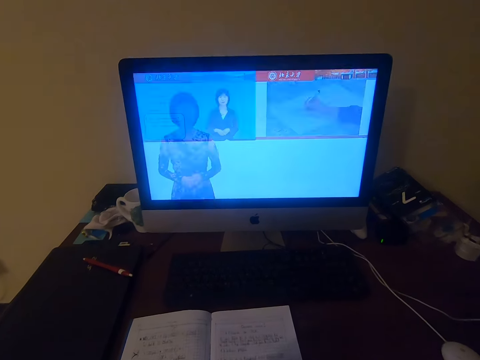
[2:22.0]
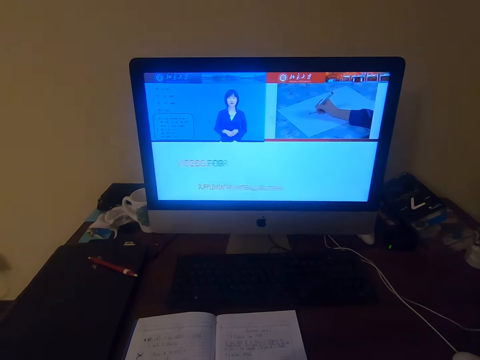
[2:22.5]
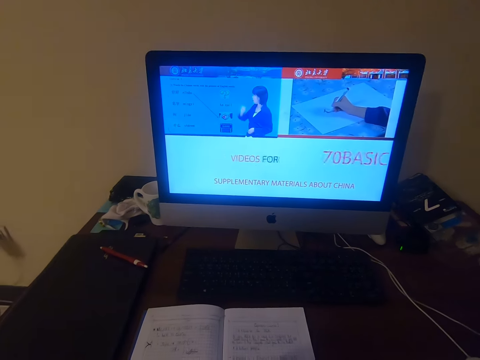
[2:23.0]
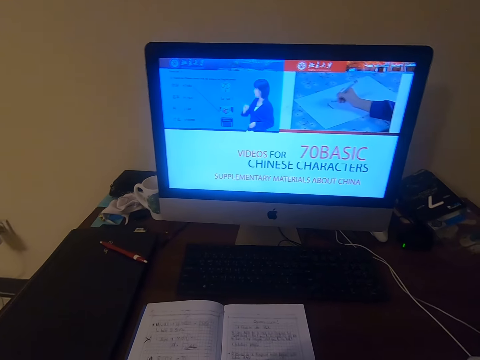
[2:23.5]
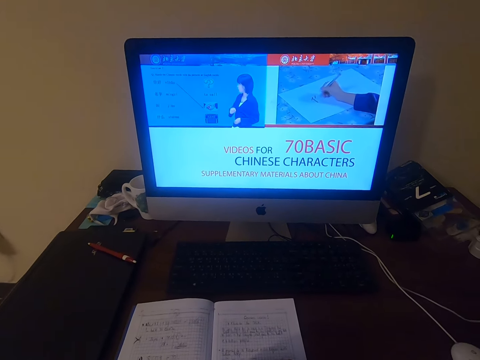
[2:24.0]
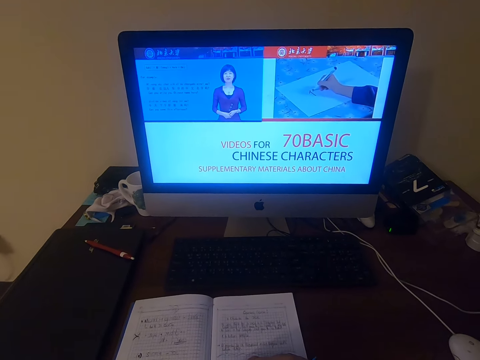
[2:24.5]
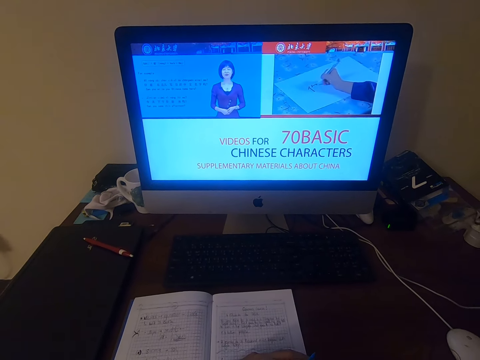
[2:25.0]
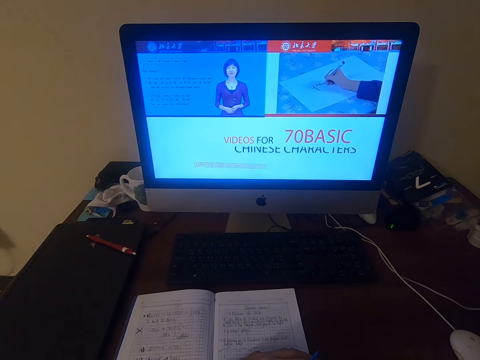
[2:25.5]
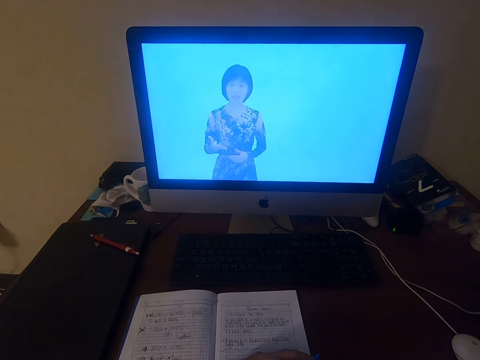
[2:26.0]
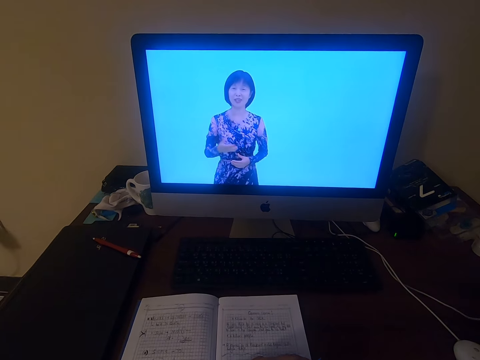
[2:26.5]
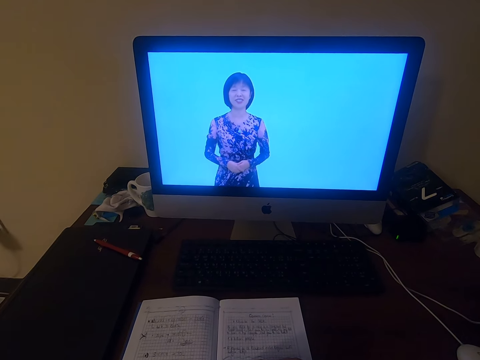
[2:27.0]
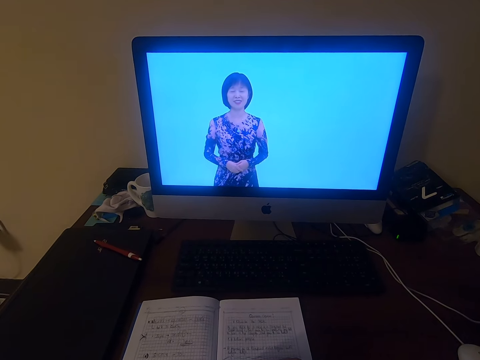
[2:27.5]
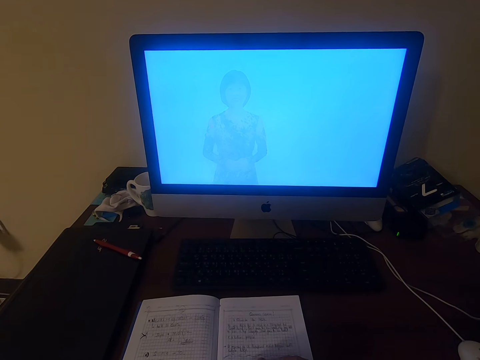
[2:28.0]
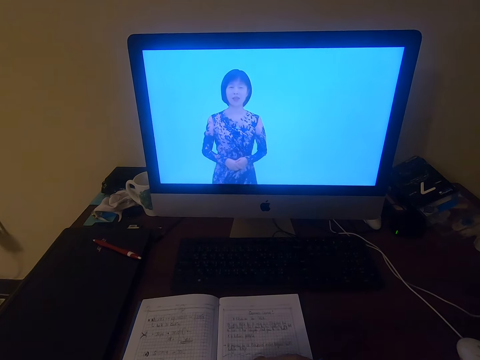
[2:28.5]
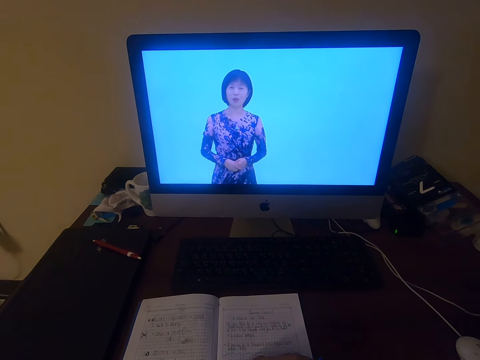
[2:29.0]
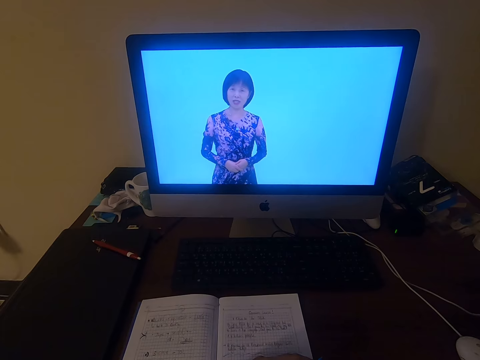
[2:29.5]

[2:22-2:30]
The camera wearer looks at the monitor.

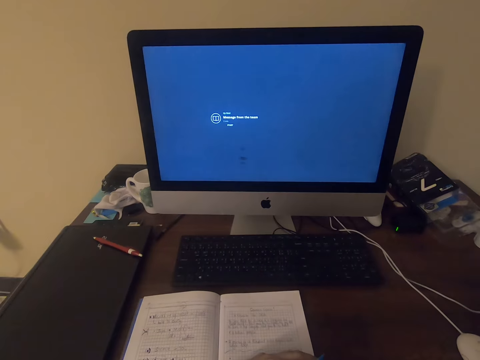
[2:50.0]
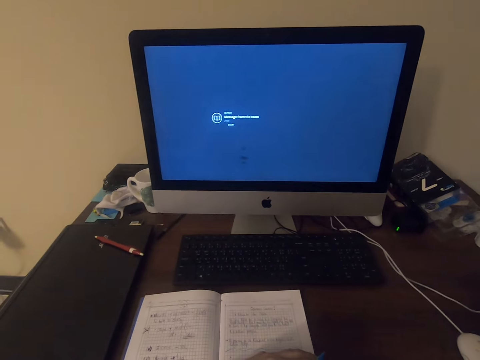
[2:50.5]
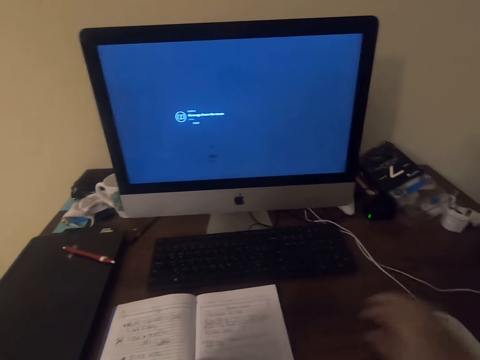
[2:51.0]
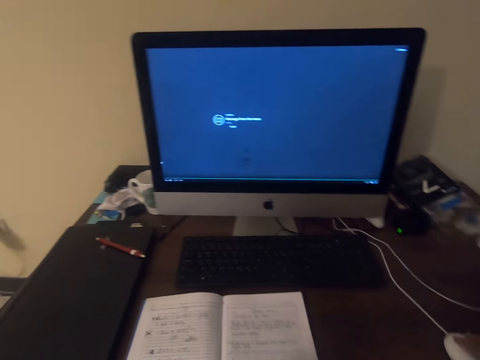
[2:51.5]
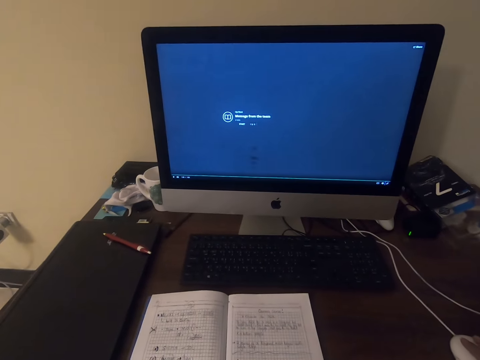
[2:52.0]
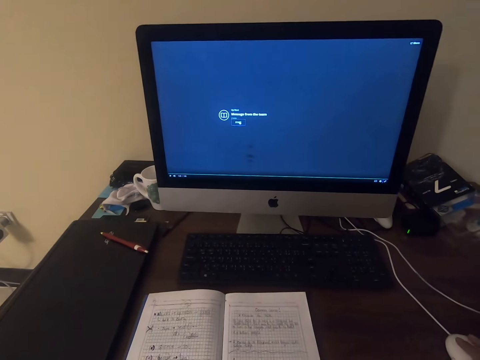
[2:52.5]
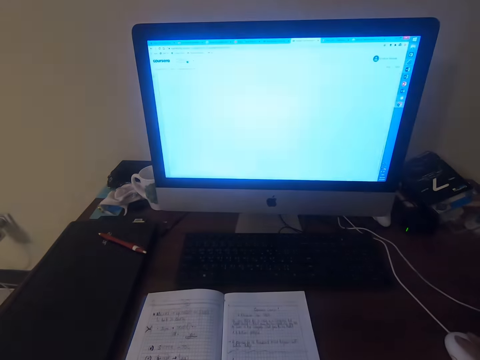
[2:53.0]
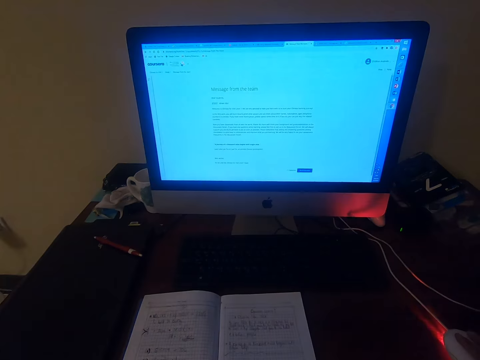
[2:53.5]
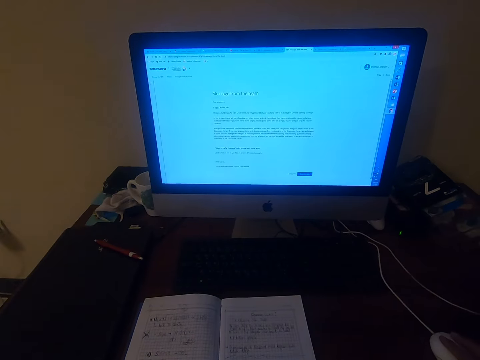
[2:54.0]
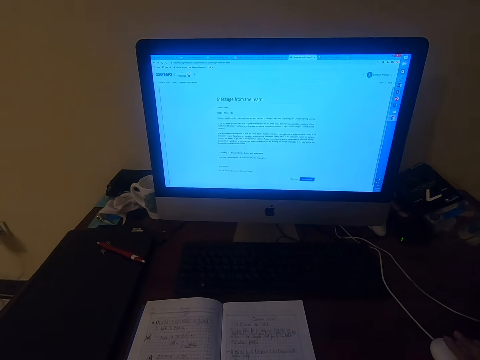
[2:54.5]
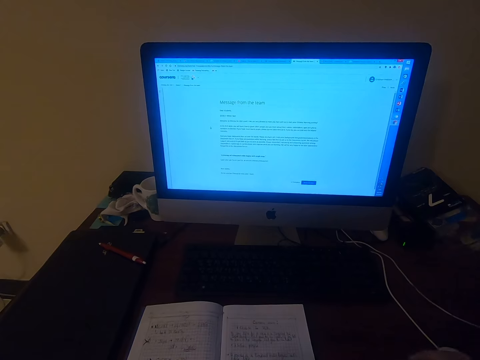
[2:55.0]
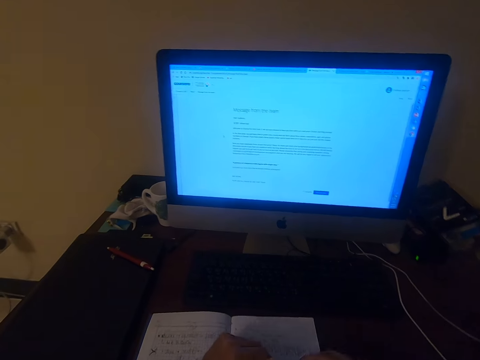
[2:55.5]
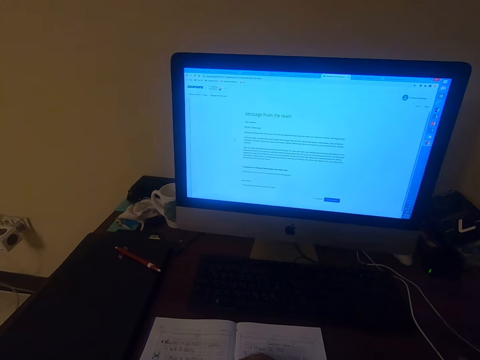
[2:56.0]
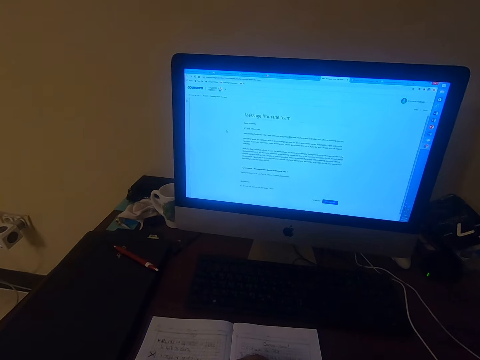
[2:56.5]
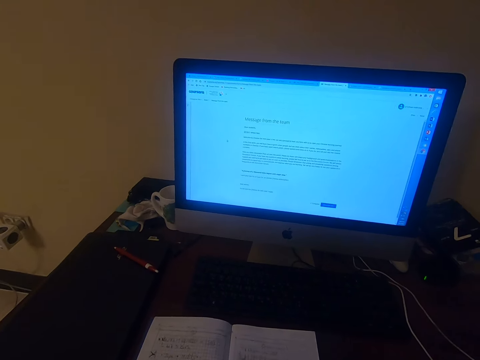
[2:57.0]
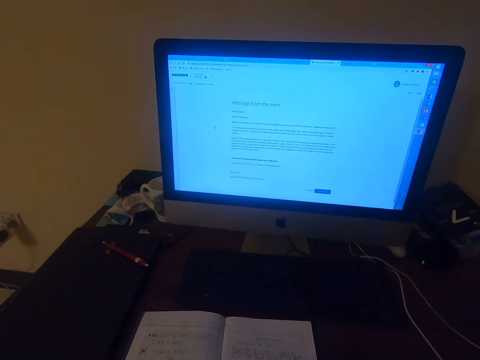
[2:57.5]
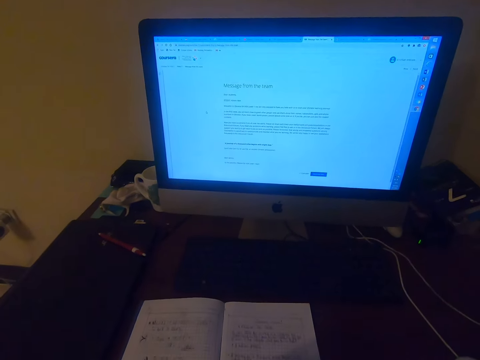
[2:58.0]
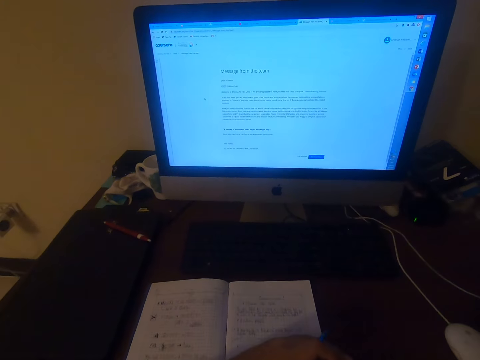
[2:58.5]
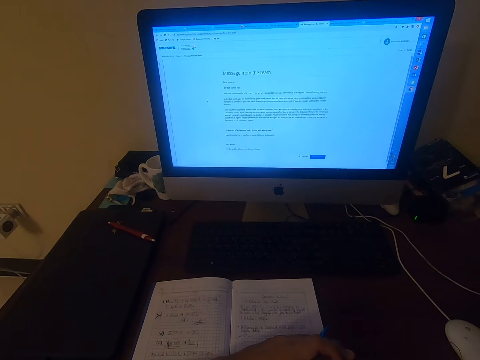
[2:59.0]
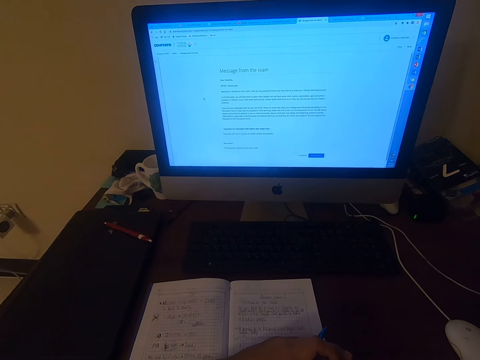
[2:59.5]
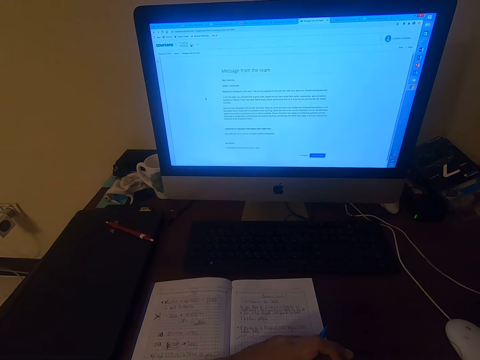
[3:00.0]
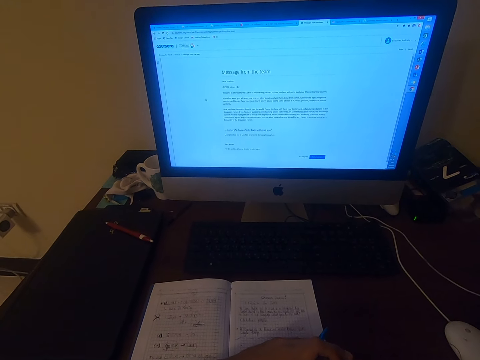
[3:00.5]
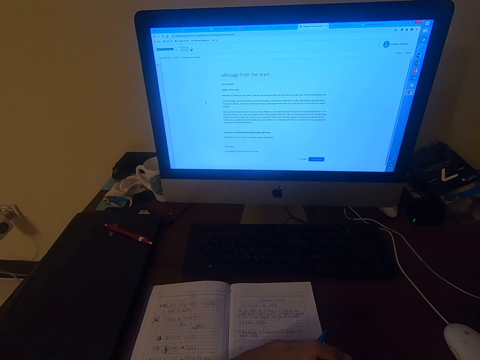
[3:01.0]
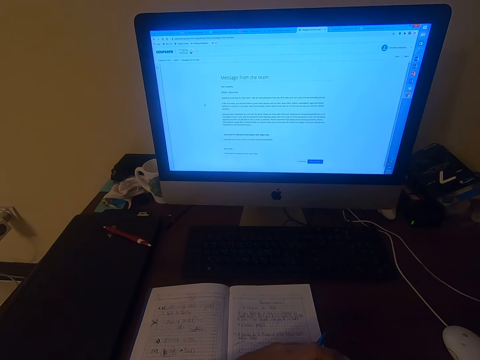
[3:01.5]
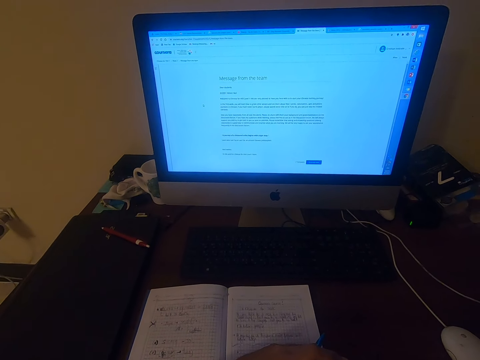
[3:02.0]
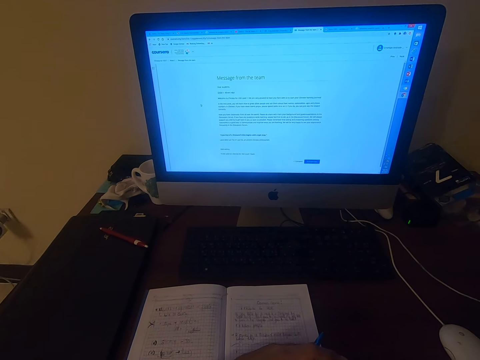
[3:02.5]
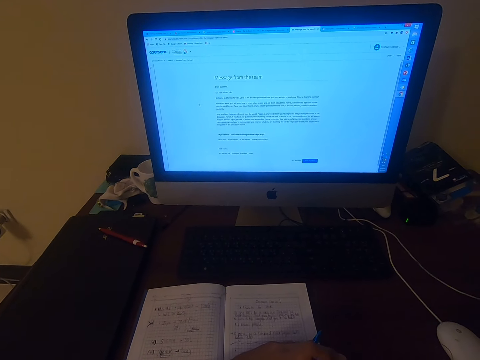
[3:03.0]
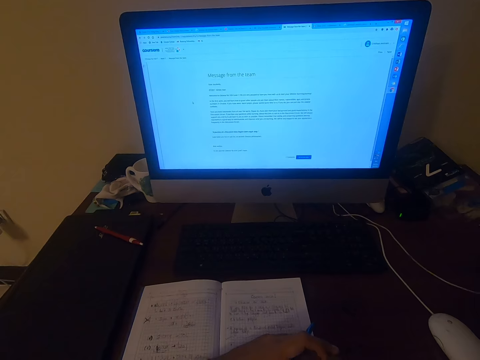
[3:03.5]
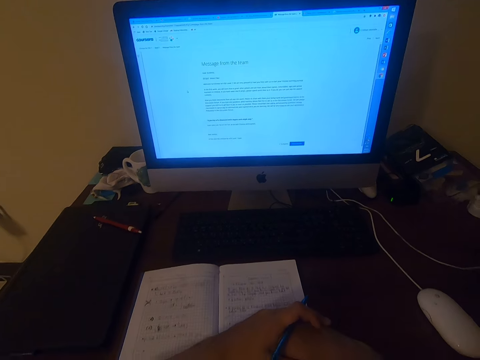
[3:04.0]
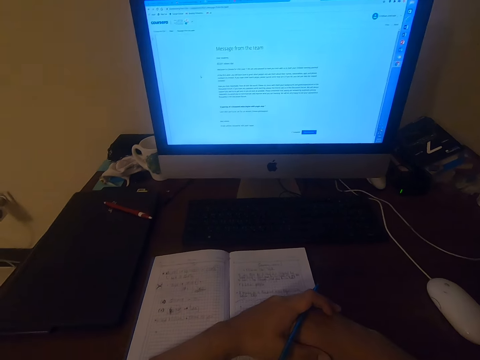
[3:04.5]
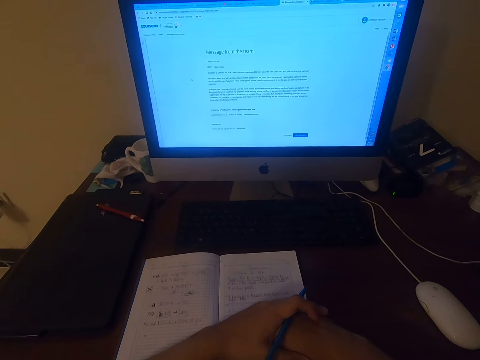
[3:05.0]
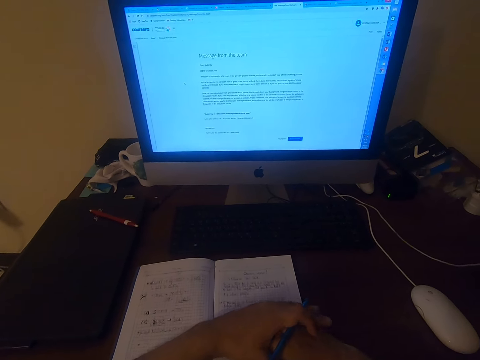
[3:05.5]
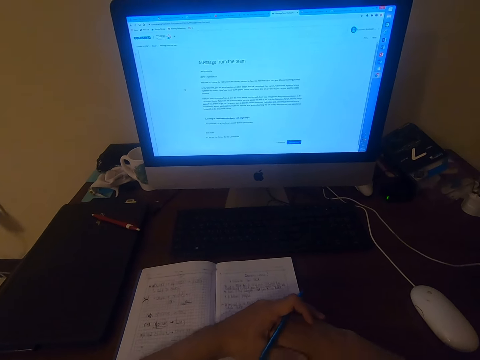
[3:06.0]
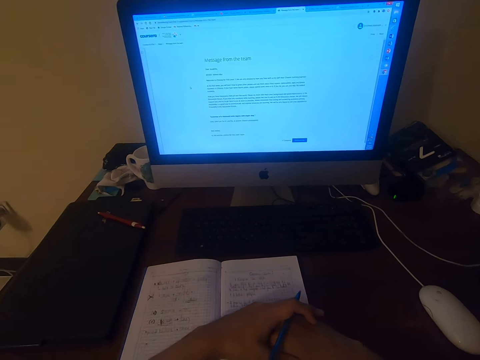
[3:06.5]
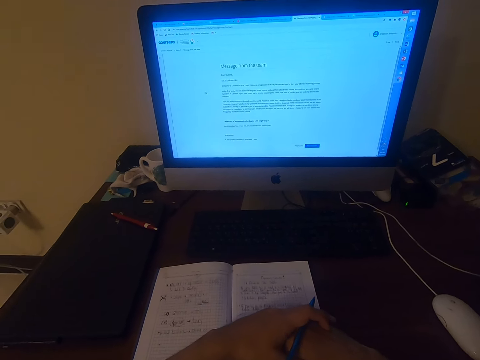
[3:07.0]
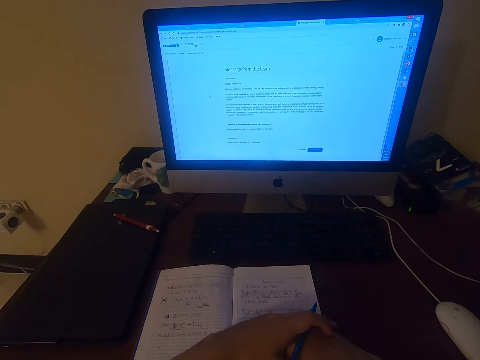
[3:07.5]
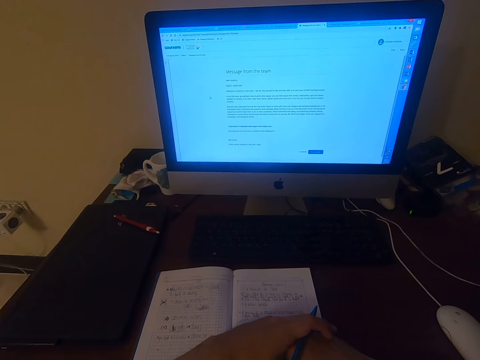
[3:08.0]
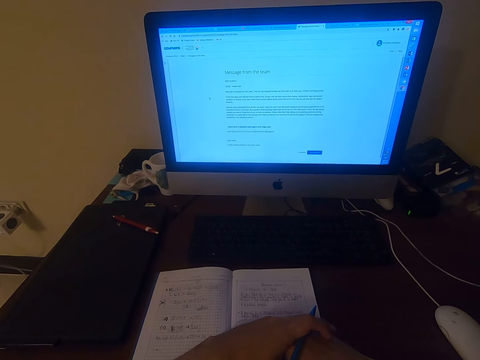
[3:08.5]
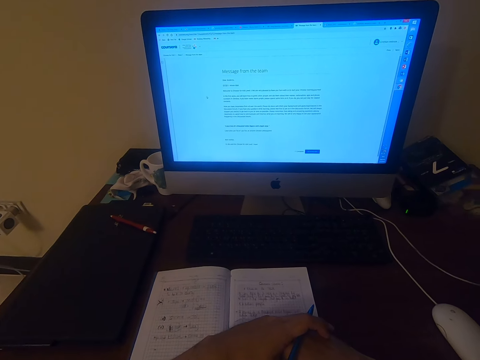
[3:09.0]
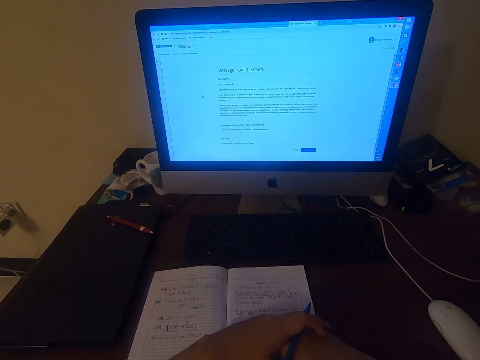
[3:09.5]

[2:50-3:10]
The camera wearer operates a computer. They touch the mouse. They read on the computer. They hold the pen.
